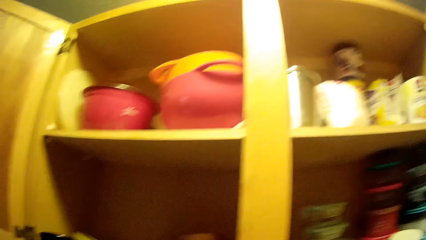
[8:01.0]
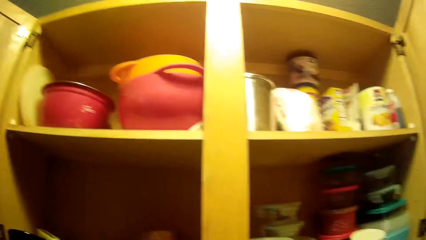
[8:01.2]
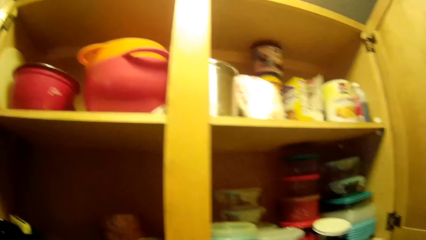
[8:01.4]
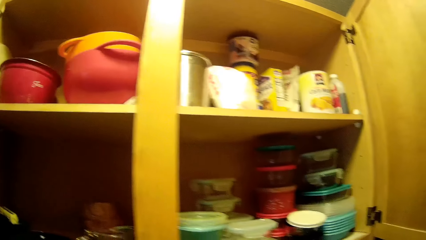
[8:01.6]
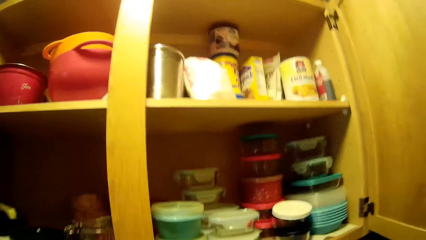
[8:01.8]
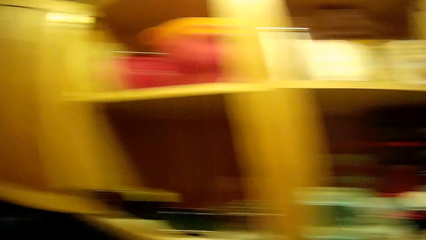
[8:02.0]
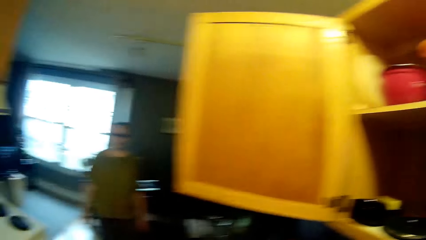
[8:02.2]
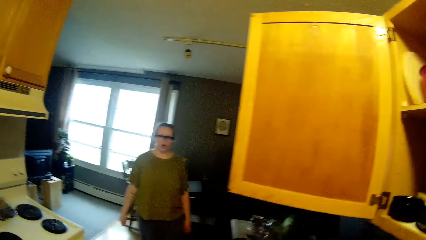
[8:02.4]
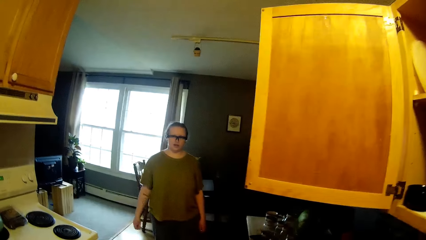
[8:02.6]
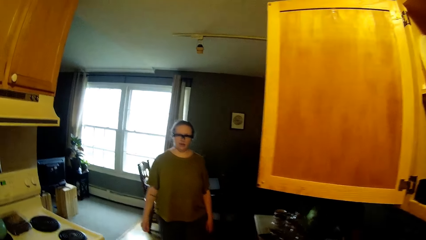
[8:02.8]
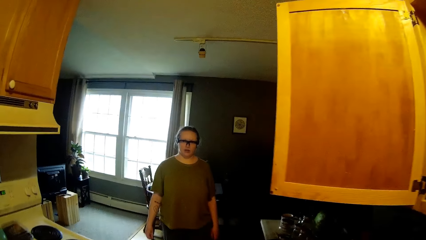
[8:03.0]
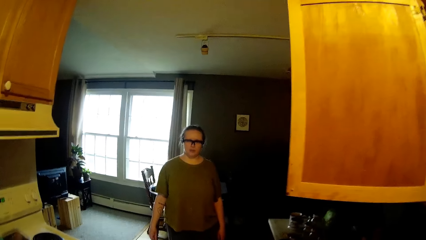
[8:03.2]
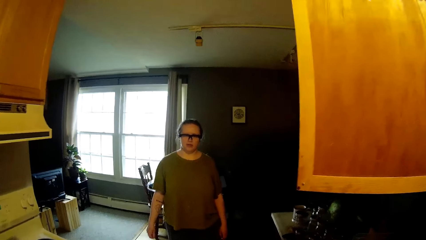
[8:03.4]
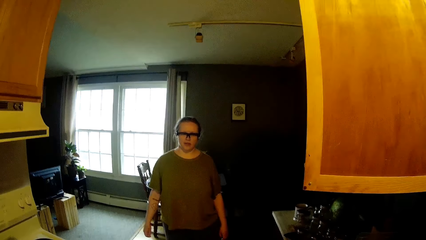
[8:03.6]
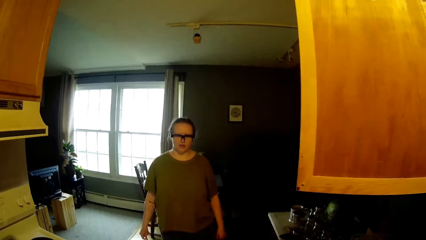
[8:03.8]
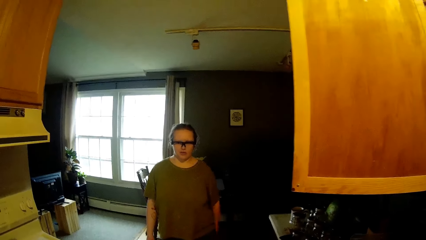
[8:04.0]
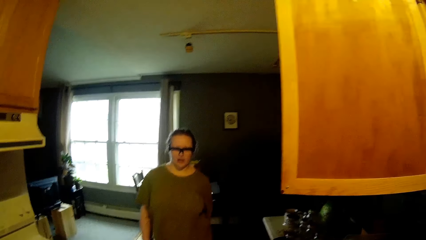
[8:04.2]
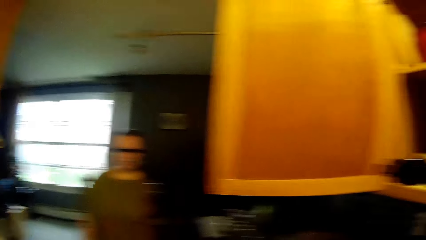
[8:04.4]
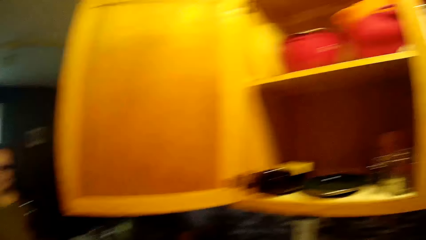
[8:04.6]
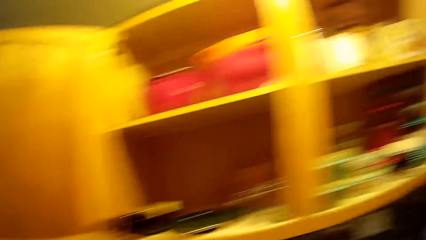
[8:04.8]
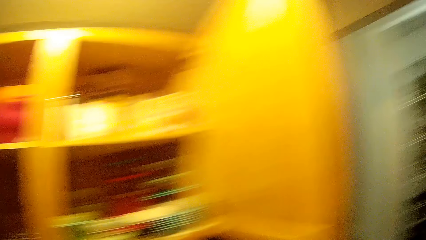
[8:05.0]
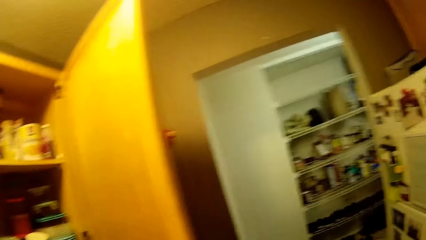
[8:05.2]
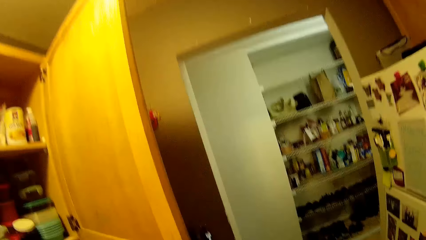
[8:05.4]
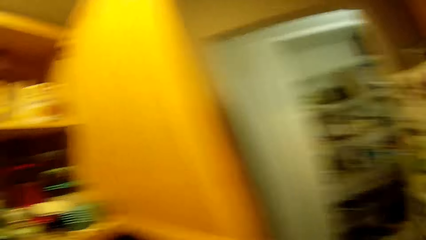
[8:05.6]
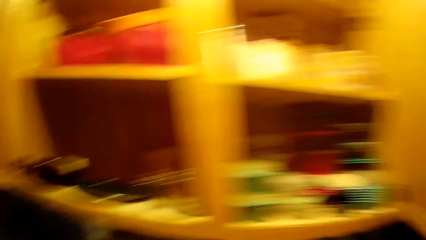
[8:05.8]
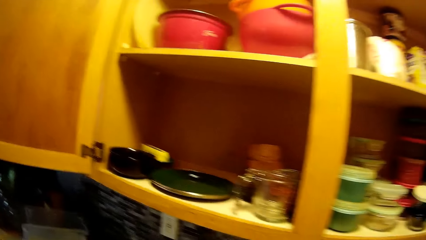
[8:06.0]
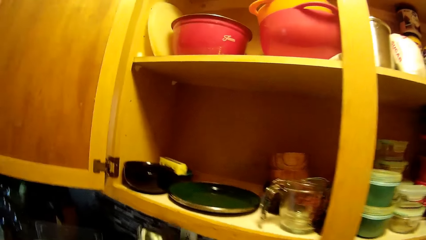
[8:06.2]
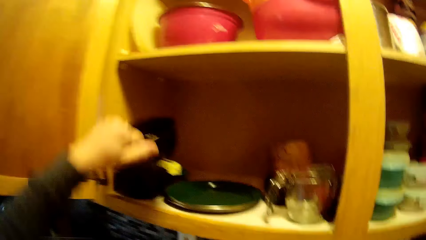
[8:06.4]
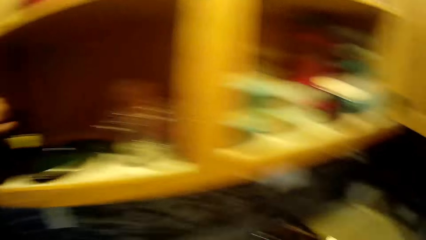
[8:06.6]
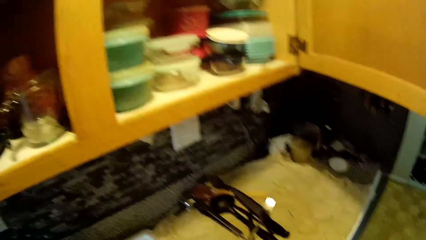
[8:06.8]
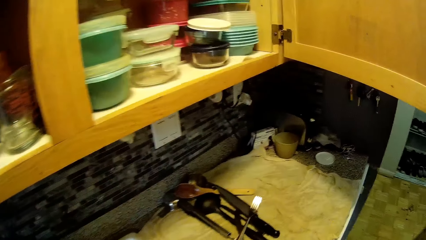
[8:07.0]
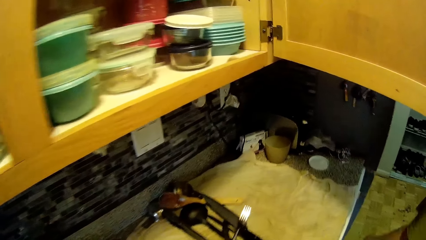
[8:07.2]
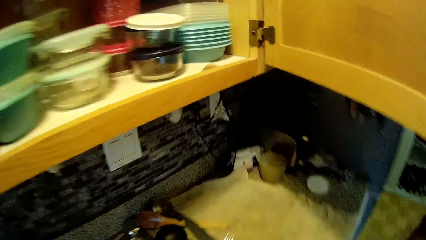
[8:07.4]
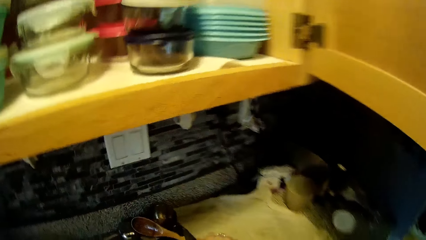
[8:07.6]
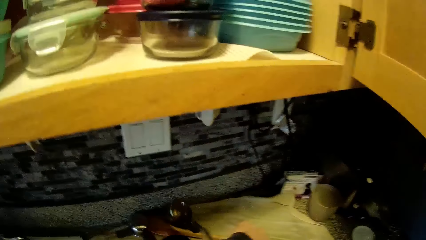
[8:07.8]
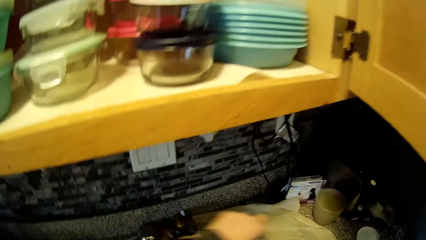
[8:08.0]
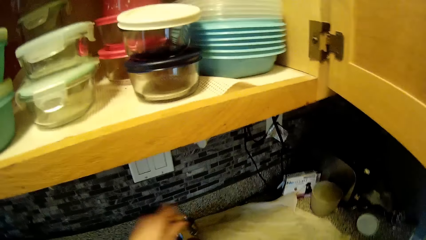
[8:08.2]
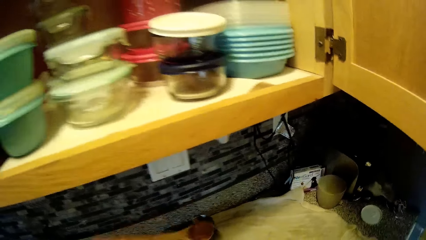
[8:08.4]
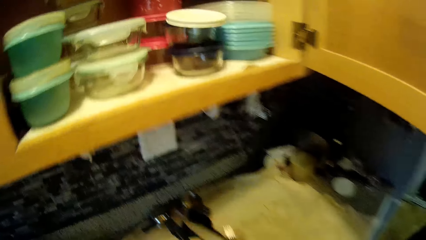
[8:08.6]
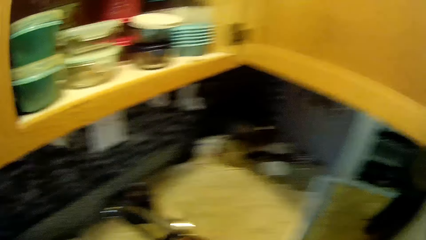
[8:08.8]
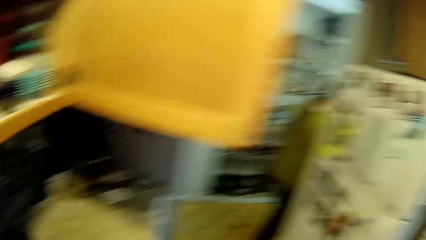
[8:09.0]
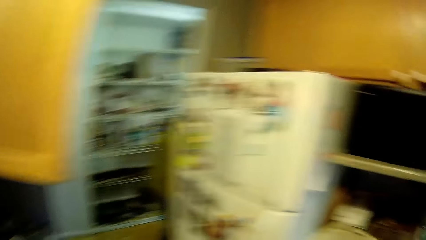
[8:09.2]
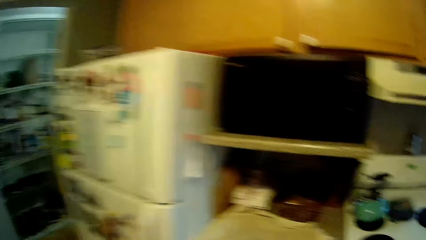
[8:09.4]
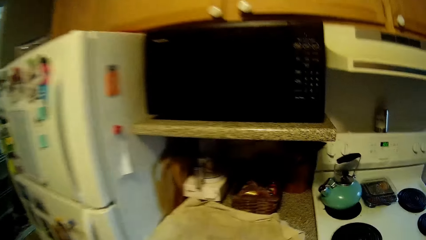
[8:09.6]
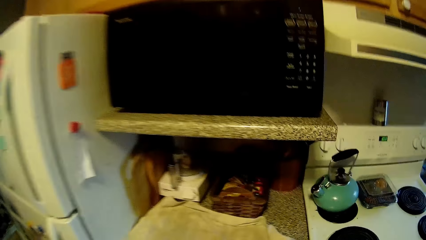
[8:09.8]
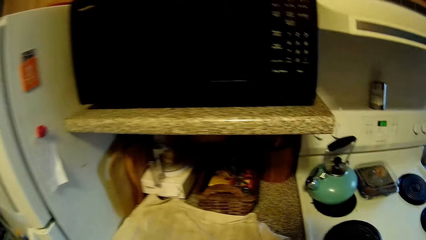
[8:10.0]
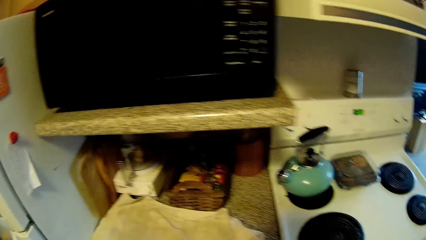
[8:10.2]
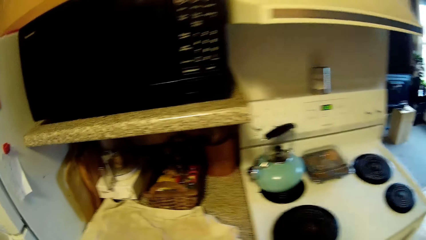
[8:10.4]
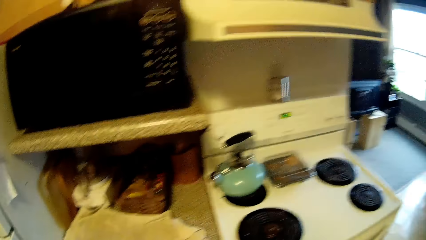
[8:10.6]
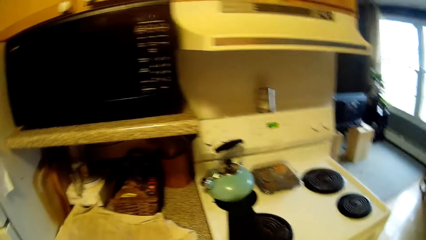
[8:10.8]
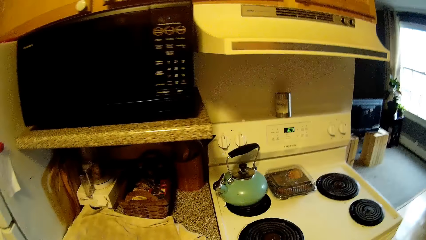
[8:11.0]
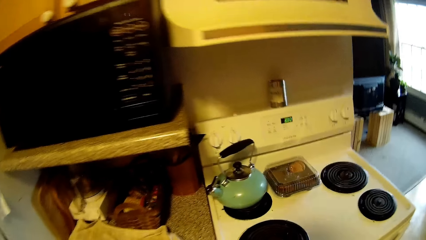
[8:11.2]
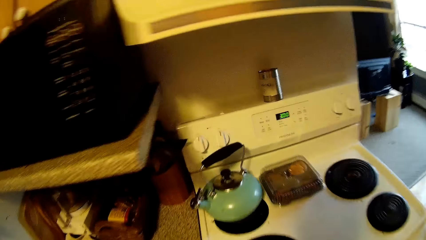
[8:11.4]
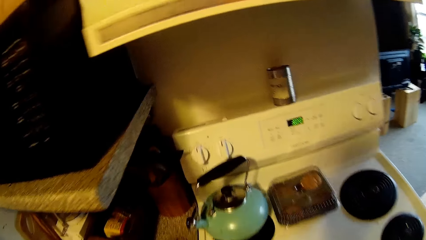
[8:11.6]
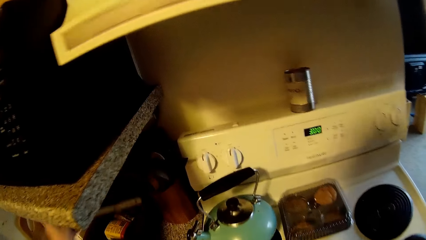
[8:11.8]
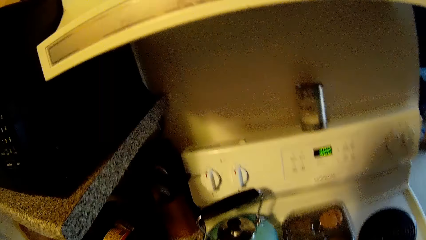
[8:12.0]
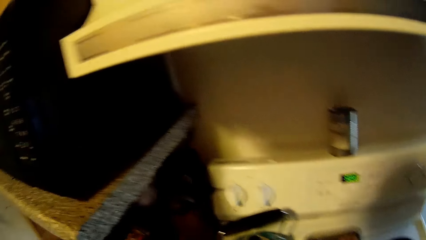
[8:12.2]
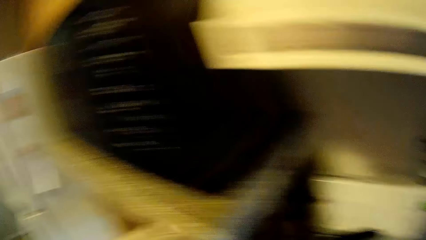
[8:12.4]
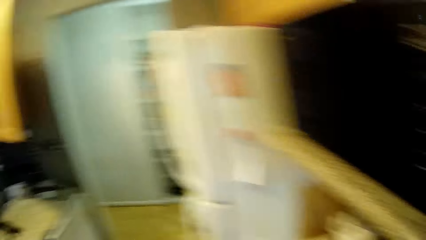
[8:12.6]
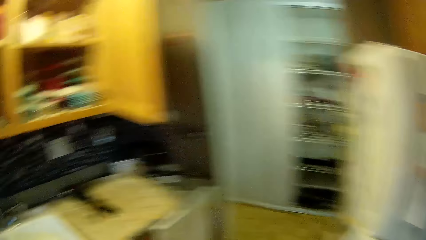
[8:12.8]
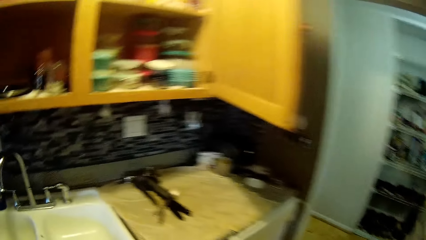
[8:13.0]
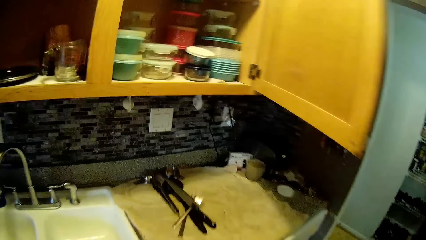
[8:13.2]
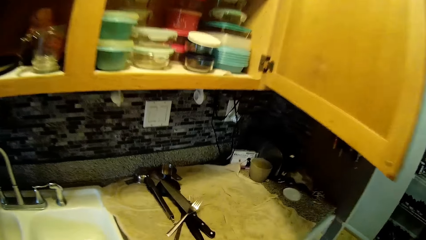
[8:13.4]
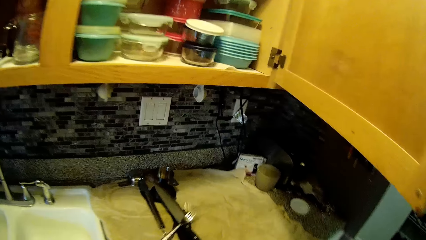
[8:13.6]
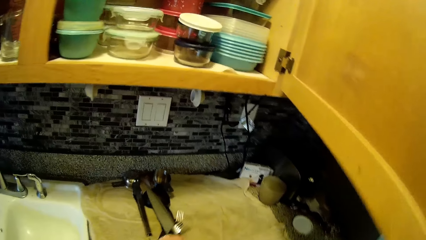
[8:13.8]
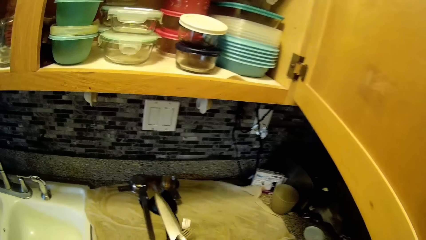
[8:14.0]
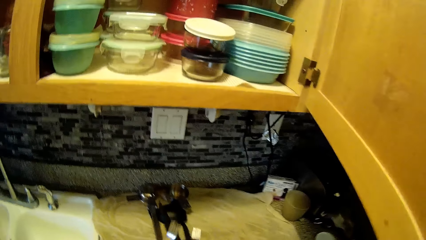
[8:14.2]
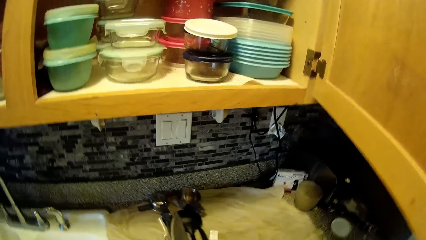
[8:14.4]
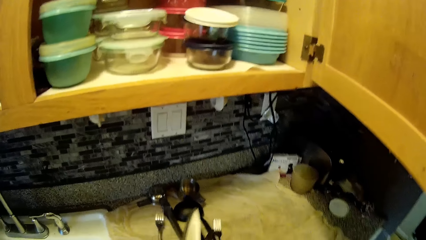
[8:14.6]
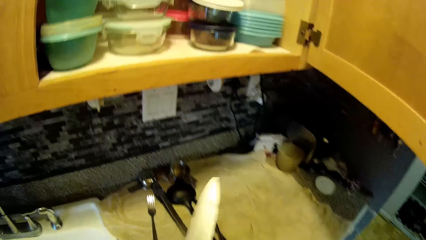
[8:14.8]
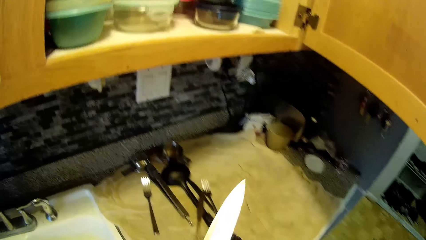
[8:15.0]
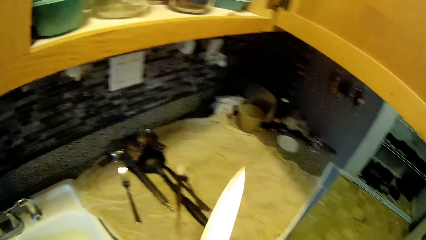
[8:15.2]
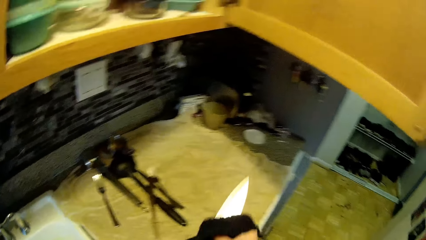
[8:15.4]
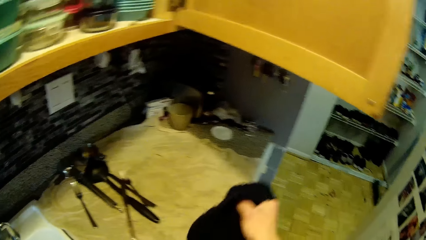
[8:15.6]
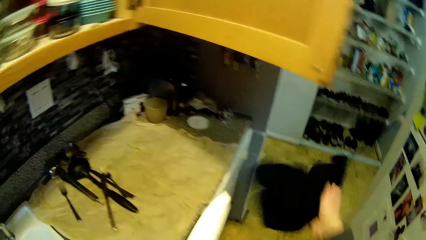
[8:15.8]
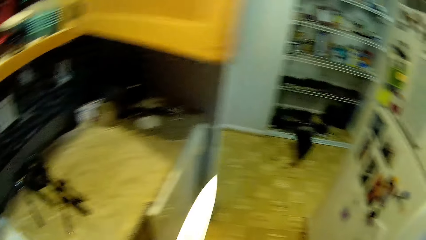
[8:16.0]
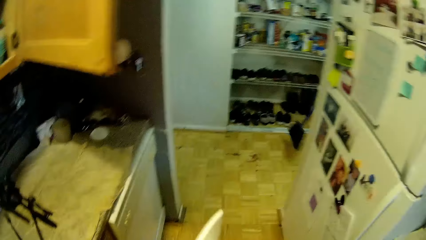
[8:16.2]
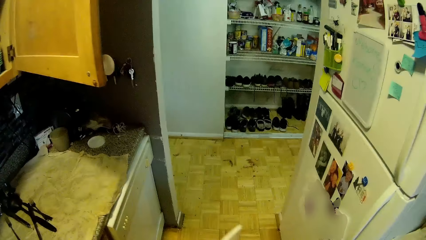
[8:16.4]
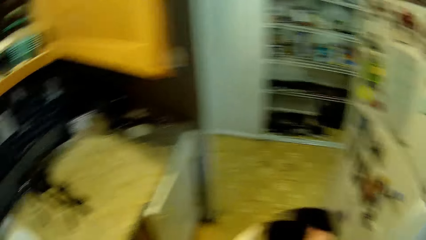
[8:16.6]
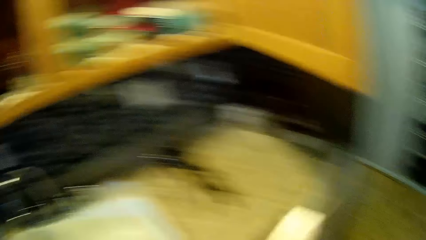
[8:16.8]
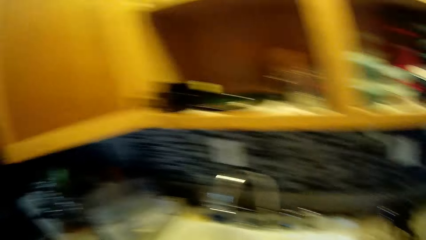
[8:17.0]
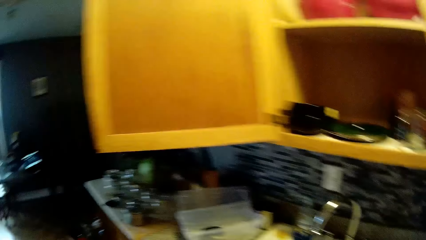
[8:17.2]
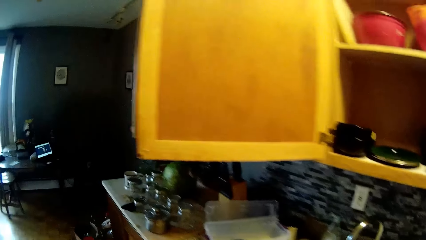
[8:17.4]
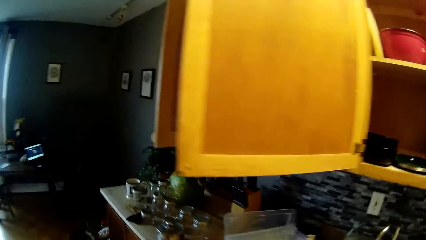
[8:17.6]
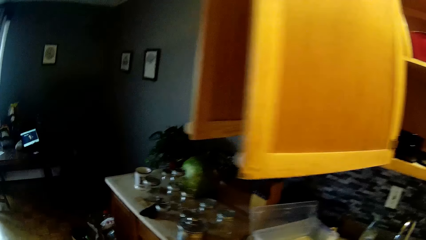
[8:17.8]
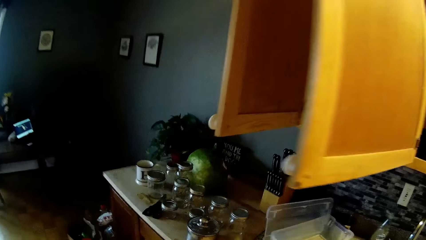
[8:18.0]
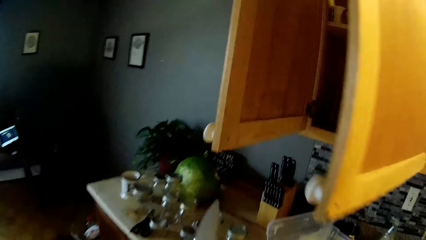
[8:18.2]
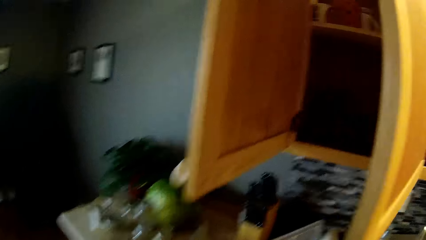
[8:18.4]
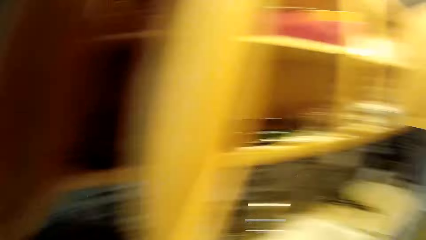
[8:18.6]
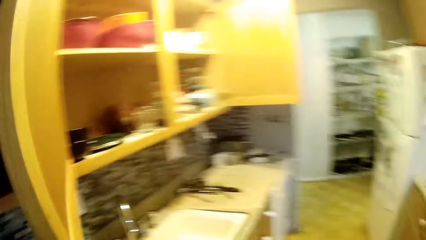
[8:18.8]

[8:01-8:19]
The woman converses with the camera wearer. The camera wearer puts a cup or bowl into the cabinet. He walks in the kitchen. He picks up a spoon from the table with his right hand. He walks in the kitchen. He drops the spoon on the table. He picks up a knife from the table with his right hand. He holds the knife. He cleans the knife with a cloth in his right hand. He walks in the kitchen.
